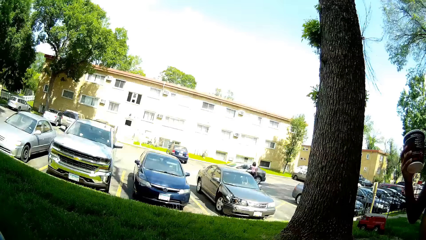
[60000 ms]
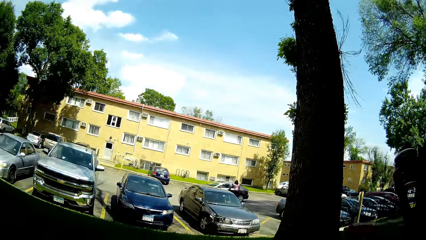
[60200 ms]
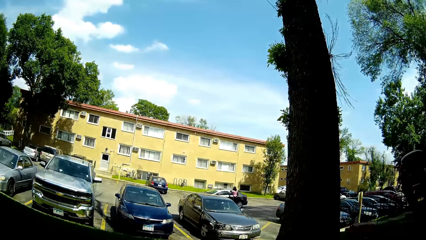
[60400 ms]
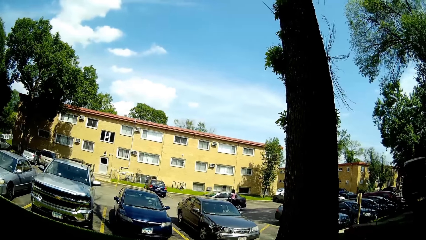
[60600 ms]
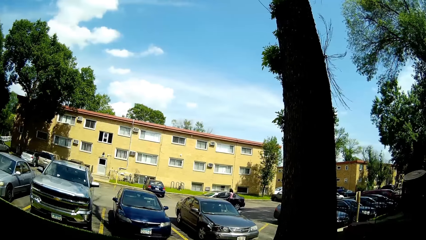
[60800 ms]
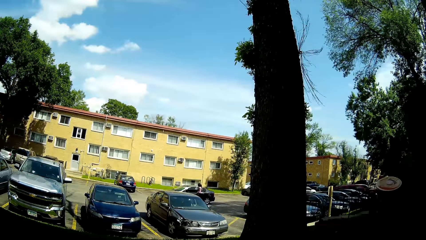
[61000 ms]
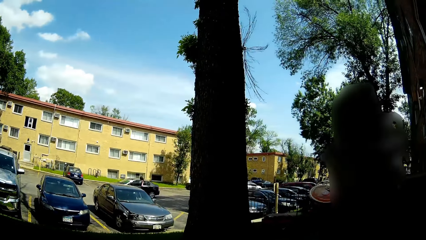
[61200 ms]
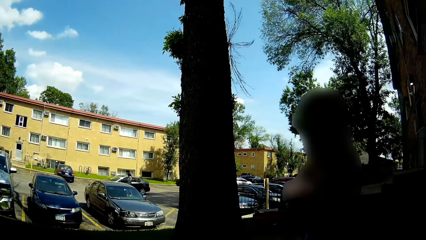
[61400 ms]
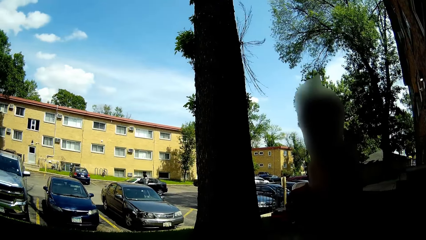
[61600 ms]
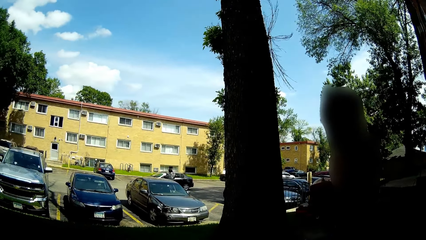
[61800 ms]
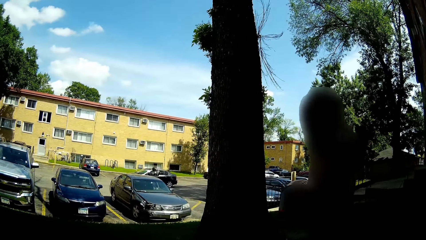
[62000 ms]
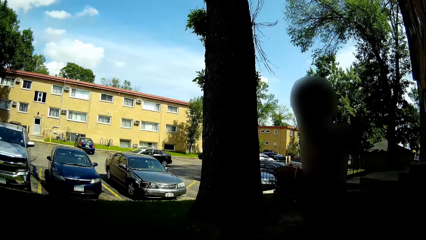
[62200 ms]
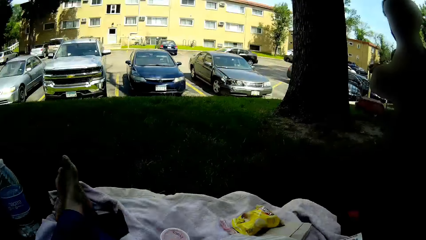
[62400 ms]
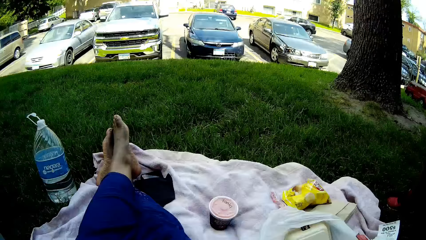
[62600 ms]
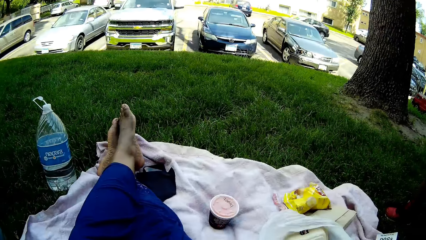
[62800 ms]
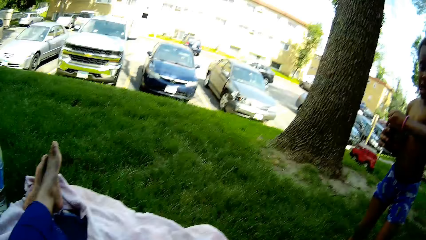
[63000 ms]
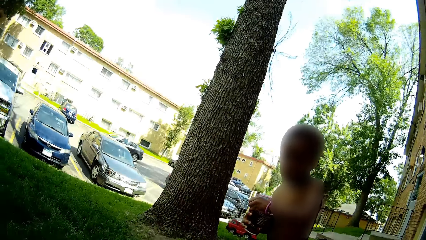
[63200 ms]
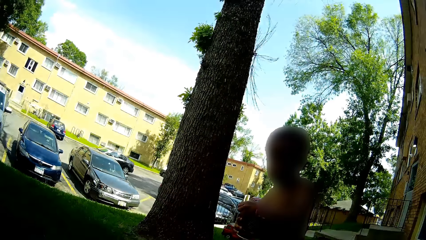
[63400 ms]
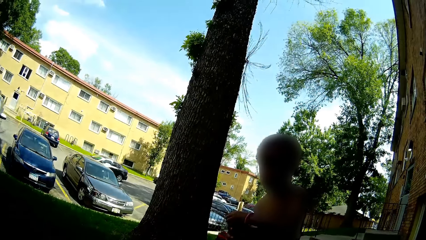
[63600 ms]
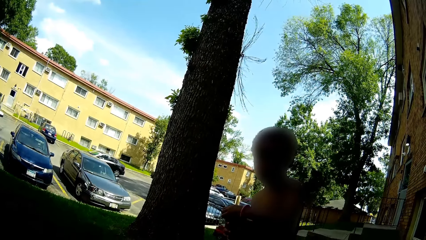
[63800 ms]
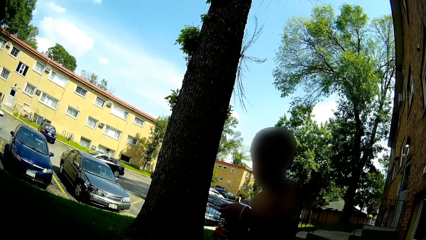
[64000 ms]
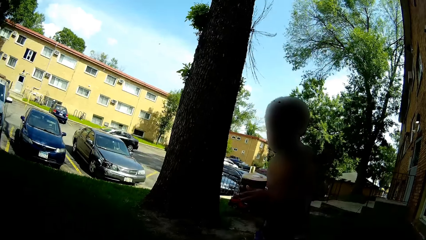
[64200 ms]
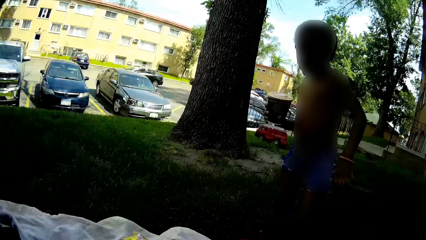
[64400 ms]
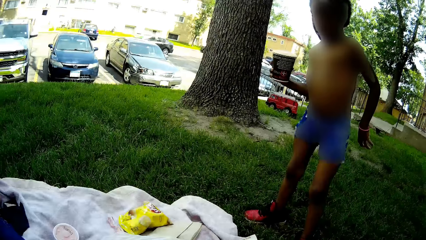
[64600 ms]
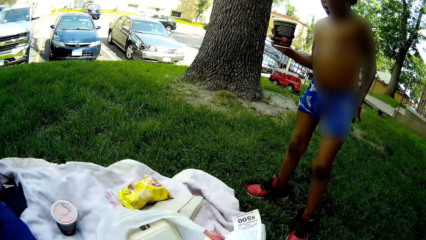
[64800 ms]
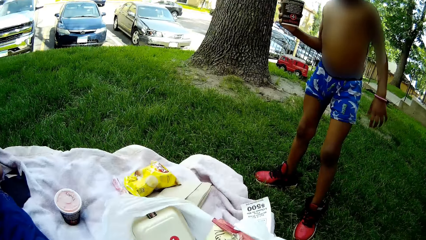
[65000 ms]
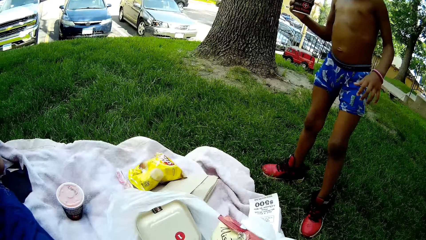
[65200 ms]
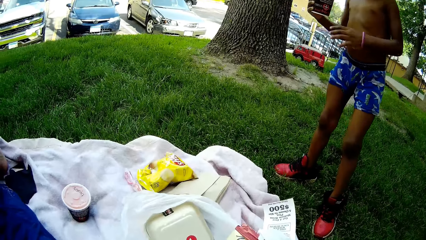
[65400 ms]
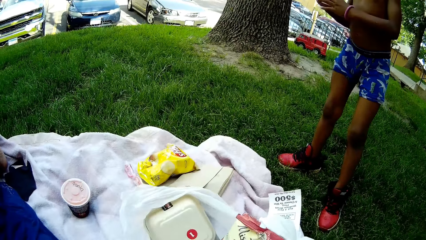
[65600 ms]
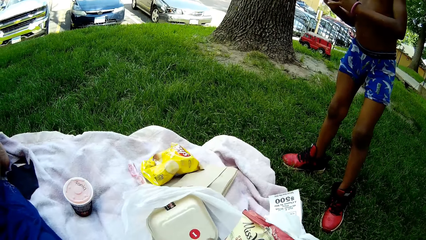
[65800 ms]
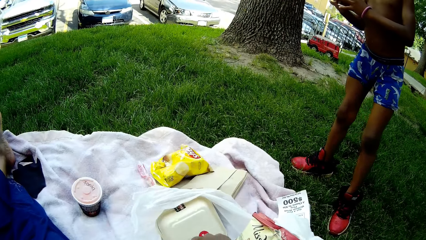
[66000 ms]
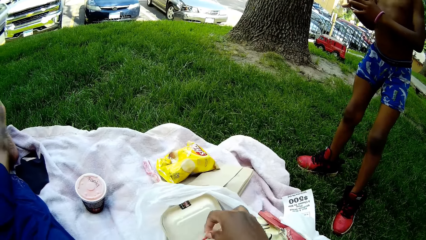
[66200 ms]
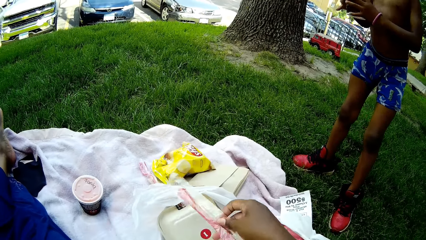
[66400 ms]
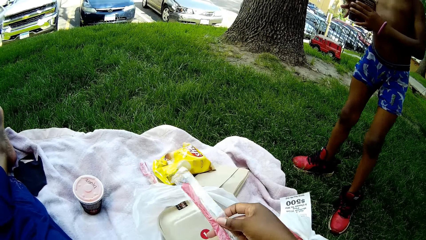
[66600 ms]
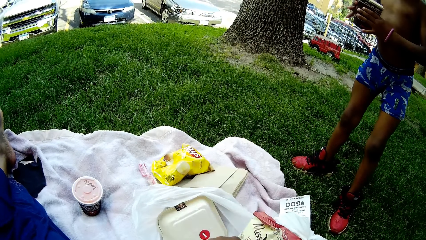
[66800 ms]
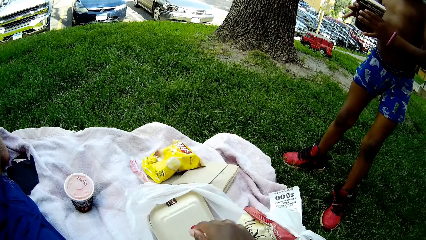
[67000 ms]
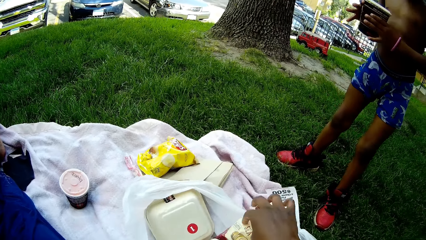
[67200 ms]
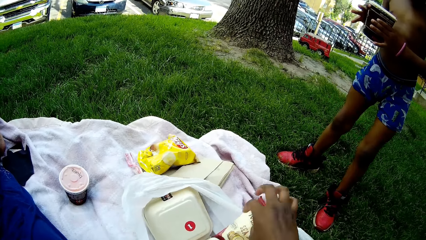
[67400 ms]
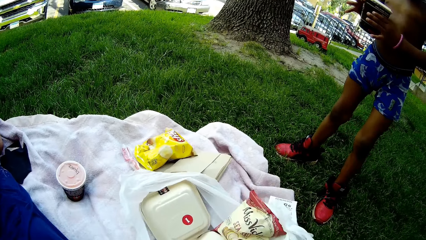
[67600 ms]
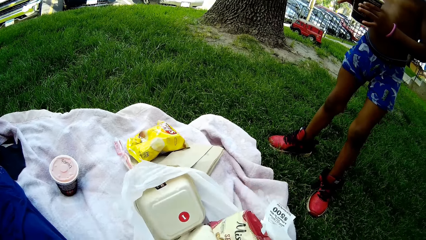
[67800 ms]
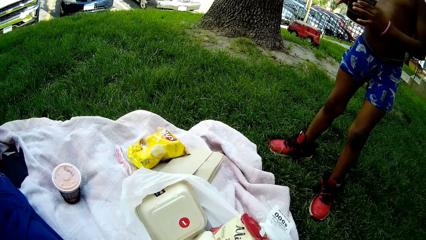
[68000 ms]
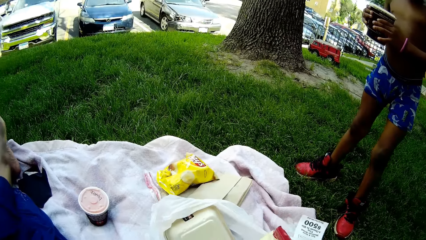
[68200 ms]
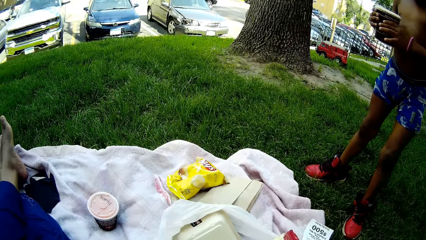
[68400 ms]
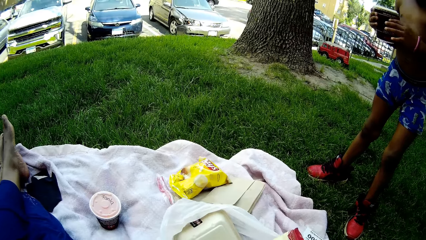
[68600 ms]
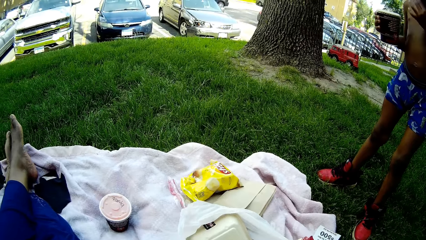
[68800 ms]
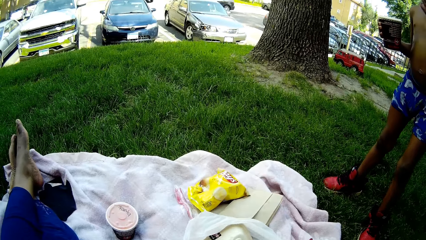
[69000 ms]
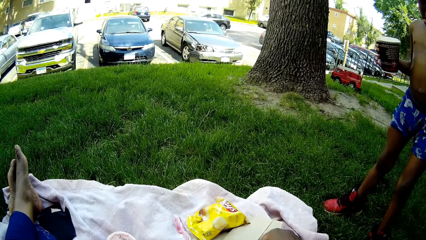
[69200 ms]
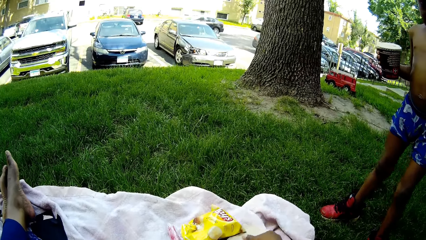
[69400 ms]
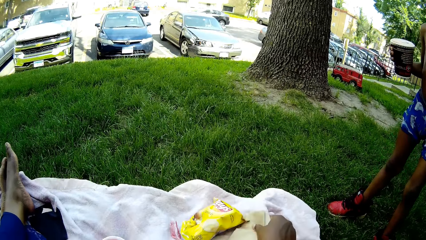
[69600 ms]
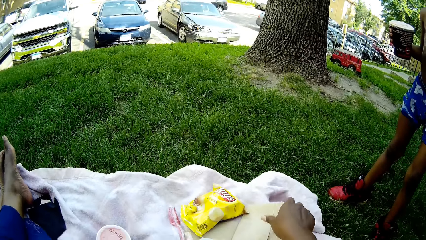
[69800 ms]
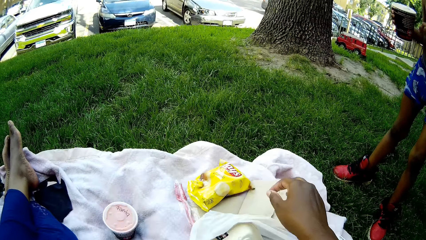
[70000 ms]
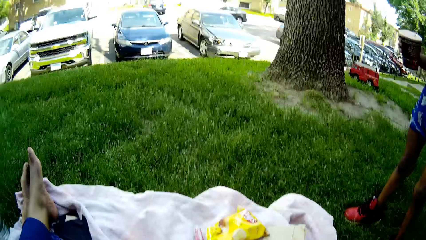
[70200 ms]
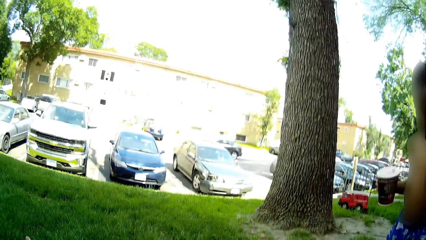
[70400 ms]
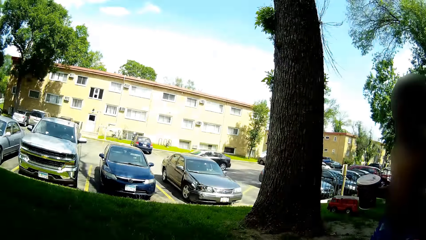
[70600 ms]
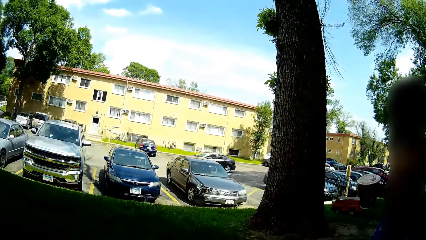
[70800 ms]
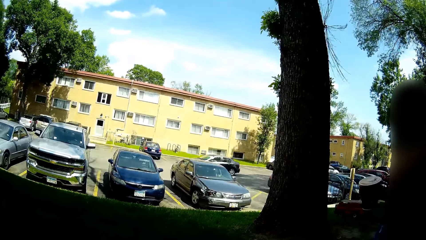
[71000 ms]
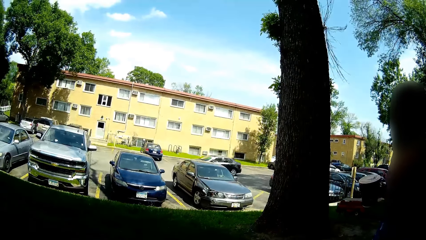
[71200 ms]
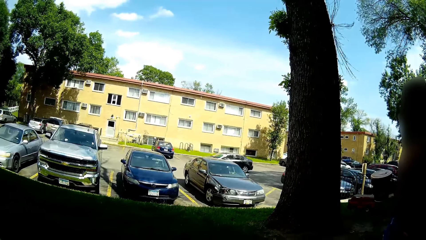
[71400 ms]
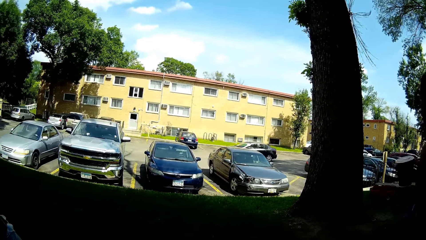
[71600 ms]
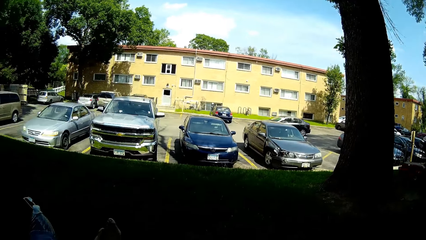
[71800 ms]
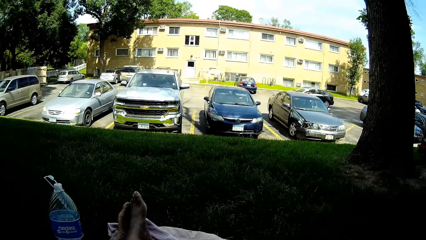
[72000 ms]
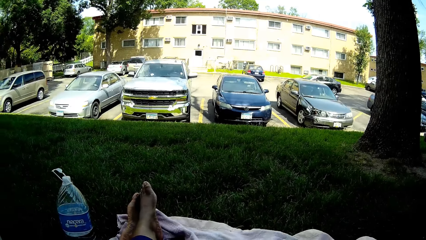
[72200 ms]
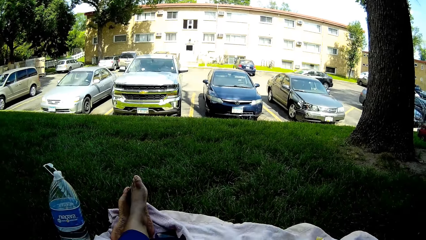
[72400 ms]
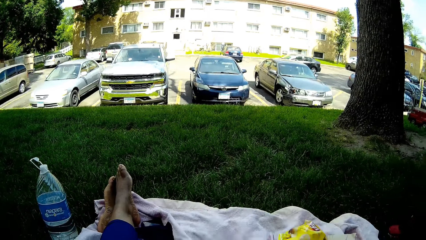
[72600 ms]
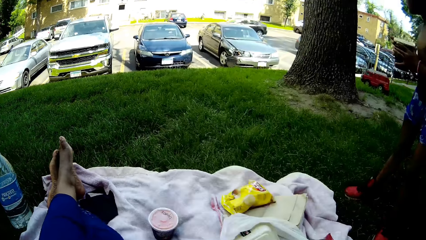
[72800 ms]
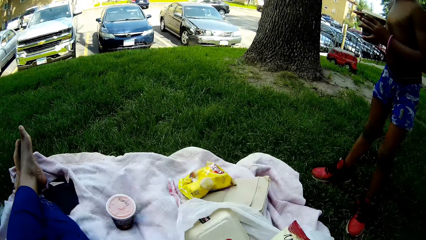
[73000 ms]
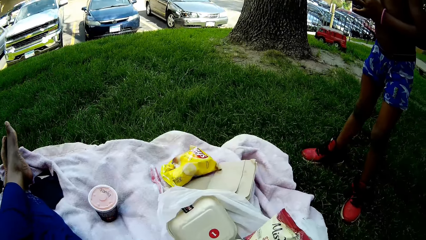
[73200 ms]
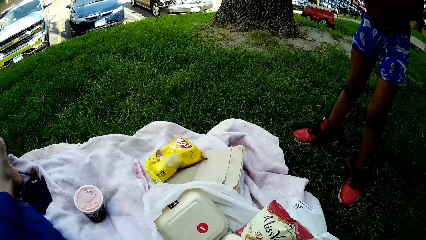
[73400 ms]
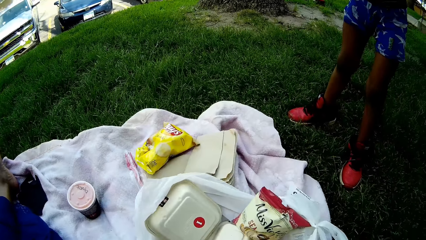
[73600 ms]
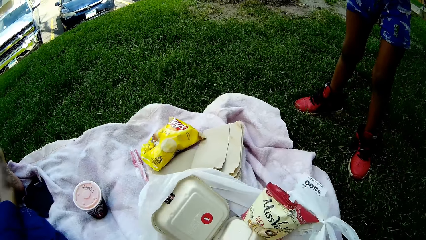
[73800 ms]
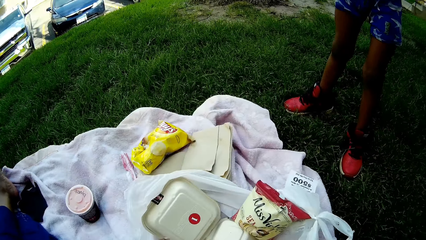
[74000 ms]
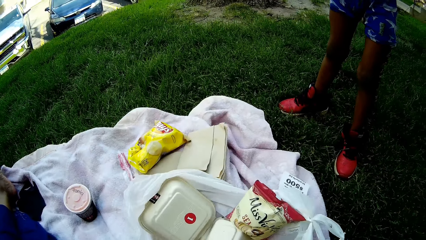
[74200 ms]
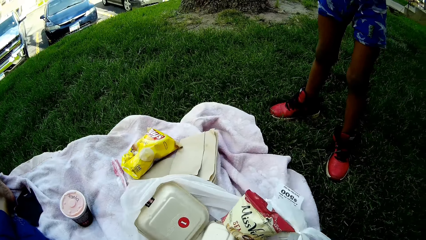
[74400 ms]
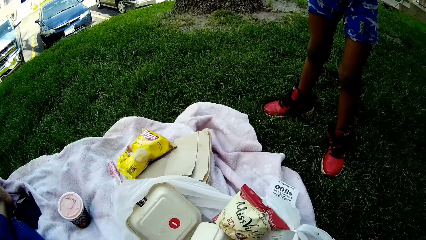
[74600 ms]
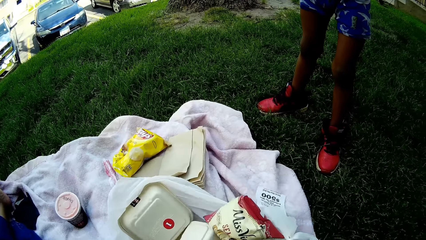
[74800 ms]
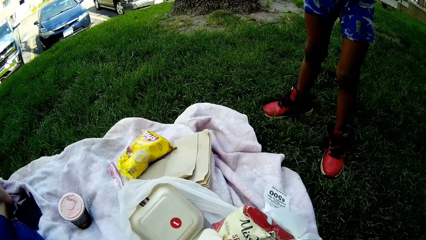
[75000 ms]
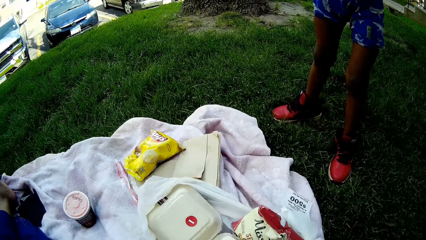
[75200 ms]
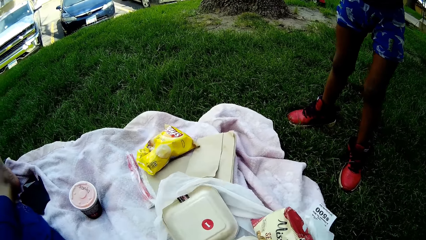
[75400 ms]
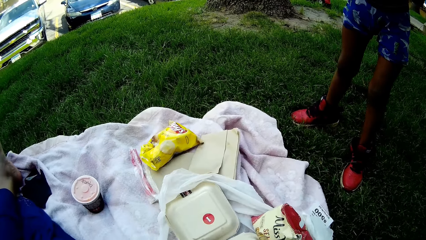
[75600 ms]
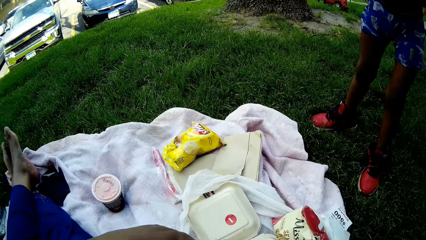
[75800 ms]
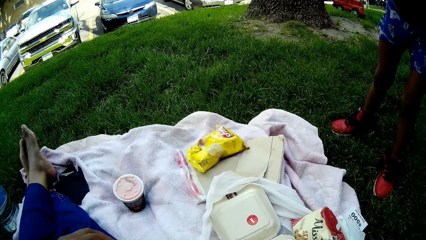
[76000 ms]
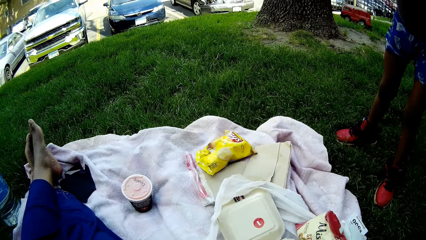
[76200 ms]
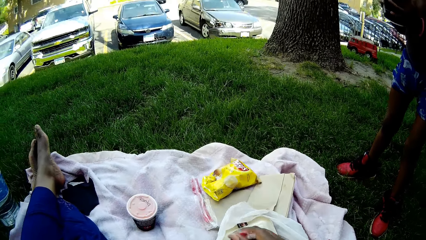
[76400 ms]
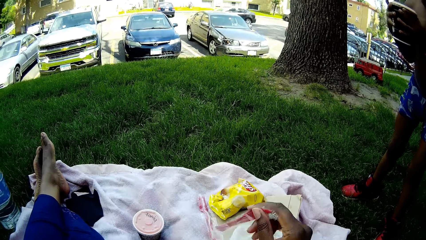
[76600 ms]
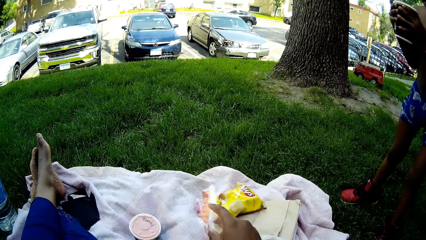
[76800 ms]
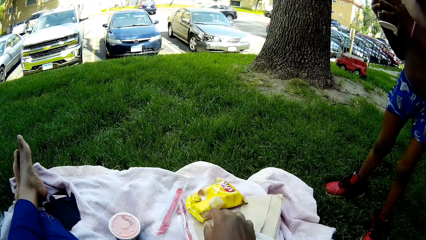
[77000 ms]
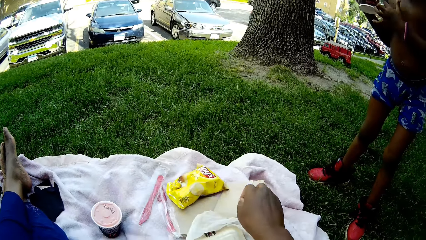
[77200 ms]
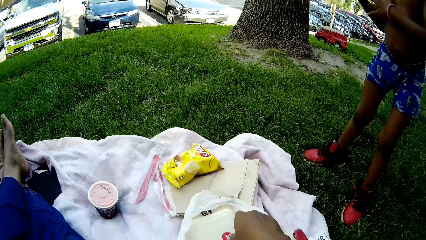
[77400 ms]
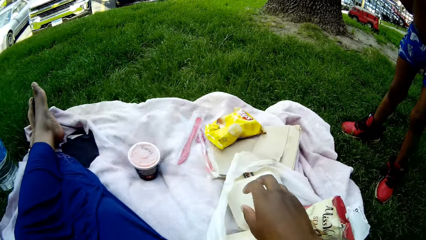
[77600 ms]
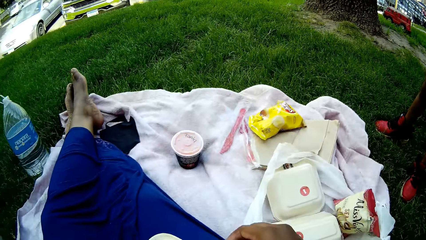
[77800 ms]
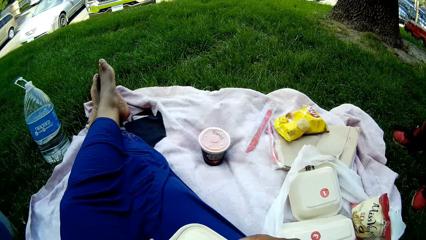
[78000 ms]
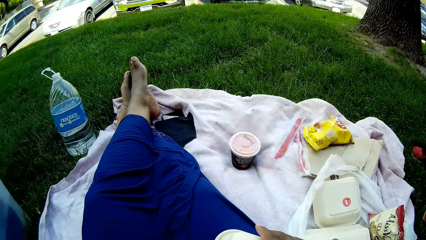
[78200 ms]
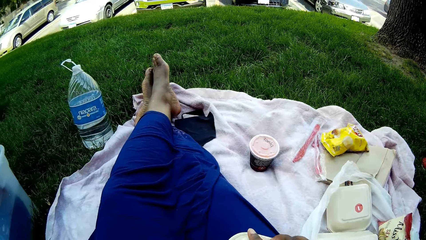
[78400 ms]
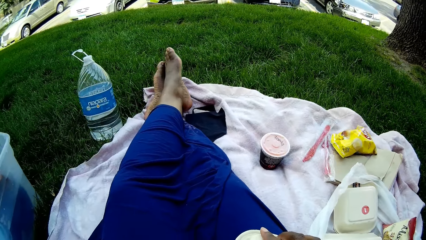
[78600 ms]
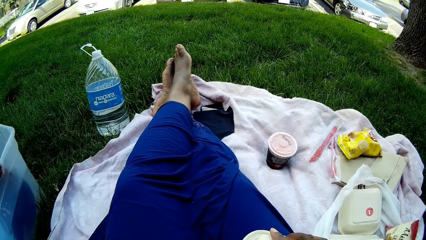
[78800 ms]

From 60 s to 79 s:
The woman opens the car door with her left hand and enters the car. The camera wearer talks to the boy. The boy opens the cup of soda with his left hand, removes his left hand from the cup of soda, and holds the cup of soda with both hands. The camera wearer drops a spoon in her right hand. She picks up the spoon from the package with her right hand. She searches through the package with her right hand. She drops the spoon in her right hand on the blanket. She throws a straw on the blanket with her right hand.
